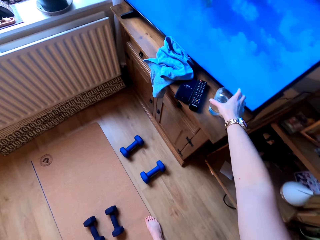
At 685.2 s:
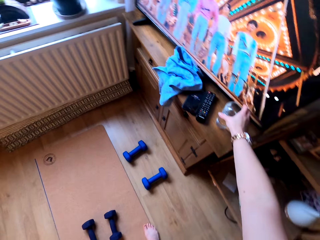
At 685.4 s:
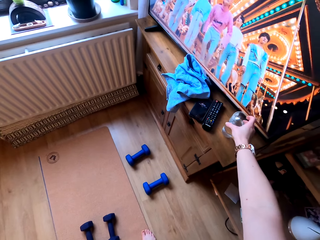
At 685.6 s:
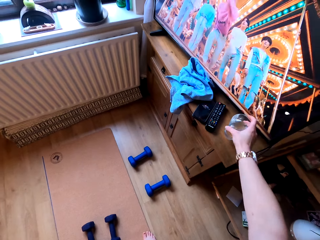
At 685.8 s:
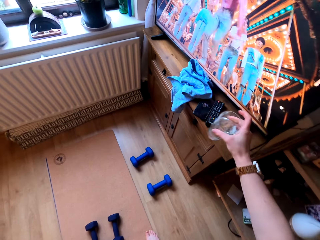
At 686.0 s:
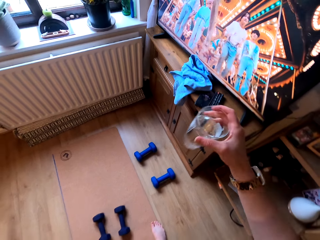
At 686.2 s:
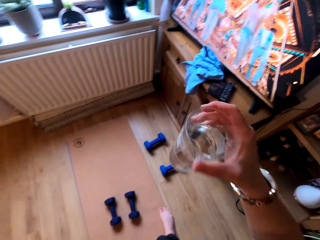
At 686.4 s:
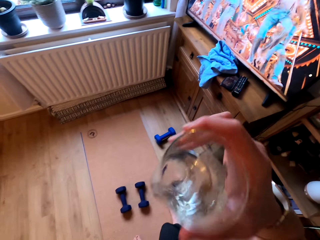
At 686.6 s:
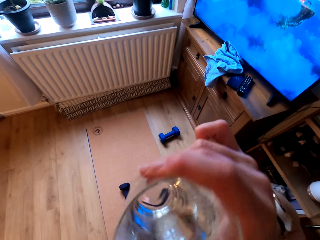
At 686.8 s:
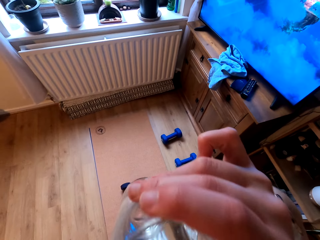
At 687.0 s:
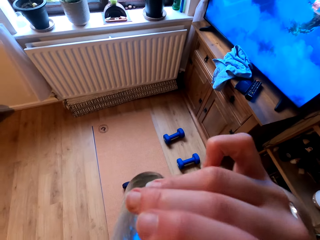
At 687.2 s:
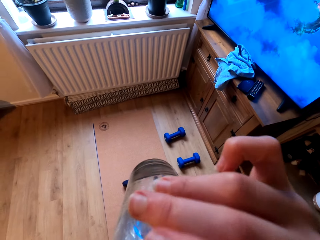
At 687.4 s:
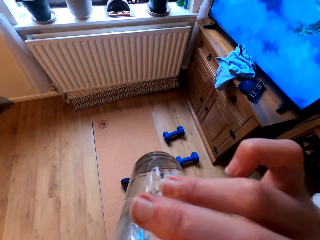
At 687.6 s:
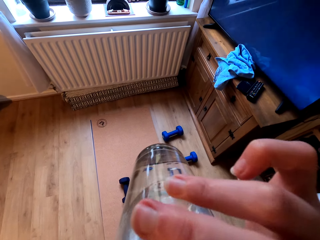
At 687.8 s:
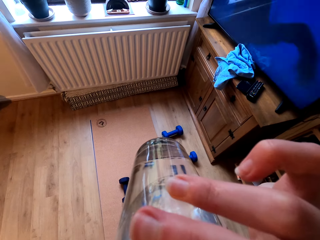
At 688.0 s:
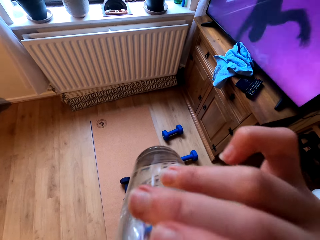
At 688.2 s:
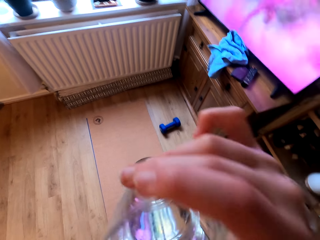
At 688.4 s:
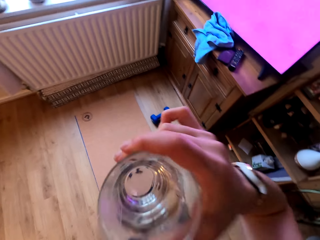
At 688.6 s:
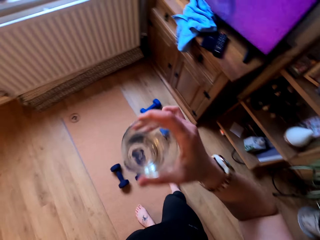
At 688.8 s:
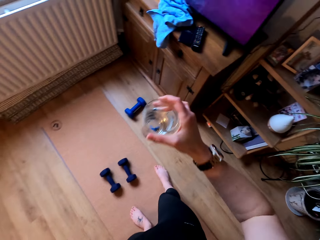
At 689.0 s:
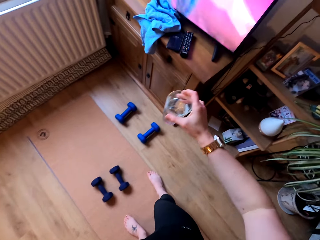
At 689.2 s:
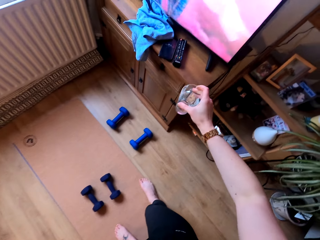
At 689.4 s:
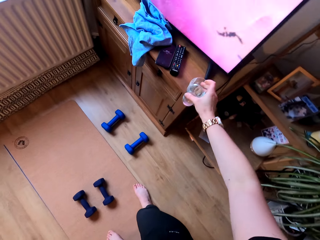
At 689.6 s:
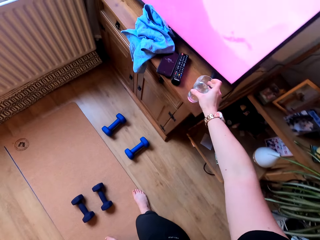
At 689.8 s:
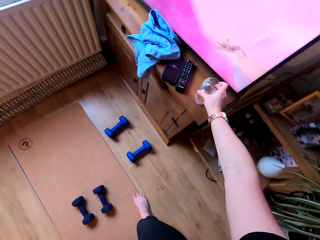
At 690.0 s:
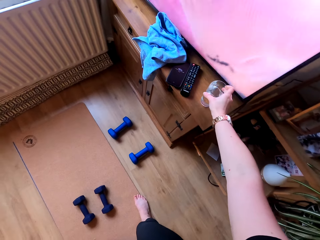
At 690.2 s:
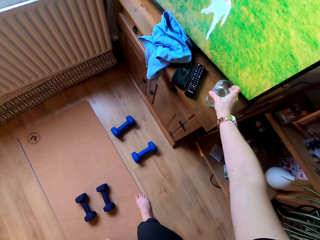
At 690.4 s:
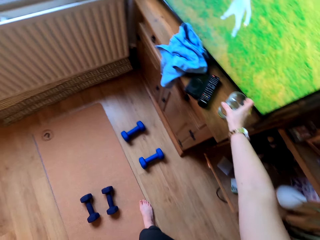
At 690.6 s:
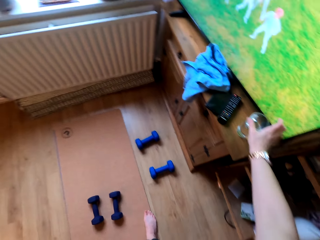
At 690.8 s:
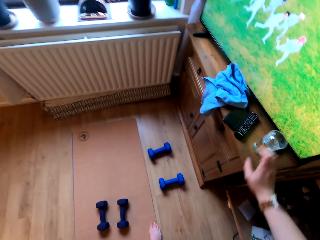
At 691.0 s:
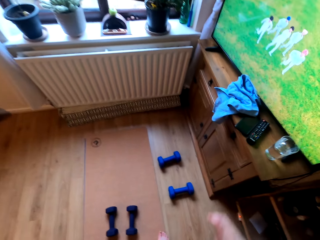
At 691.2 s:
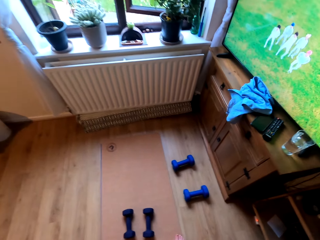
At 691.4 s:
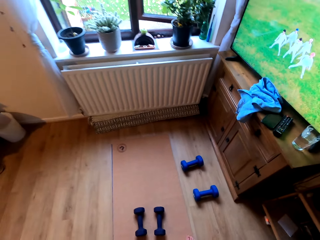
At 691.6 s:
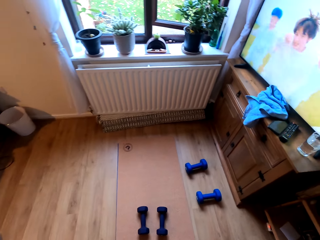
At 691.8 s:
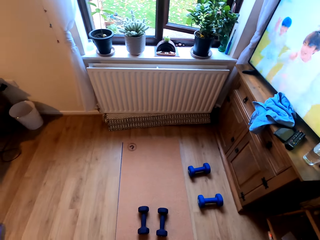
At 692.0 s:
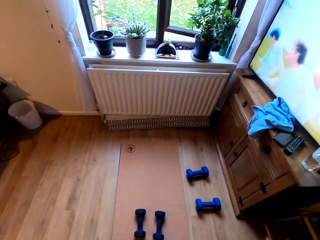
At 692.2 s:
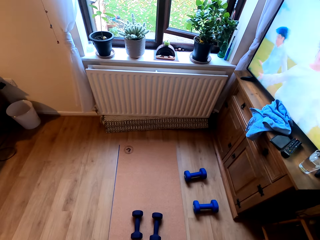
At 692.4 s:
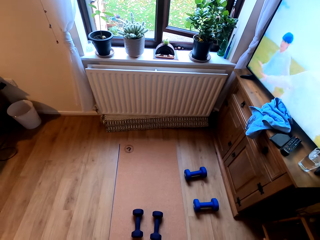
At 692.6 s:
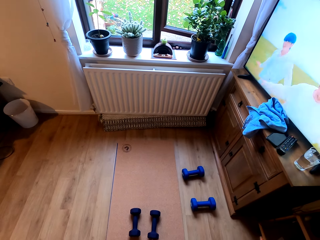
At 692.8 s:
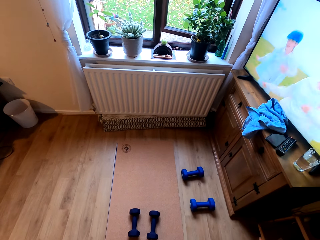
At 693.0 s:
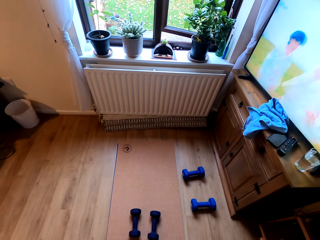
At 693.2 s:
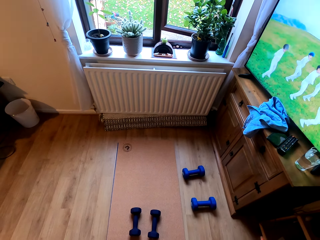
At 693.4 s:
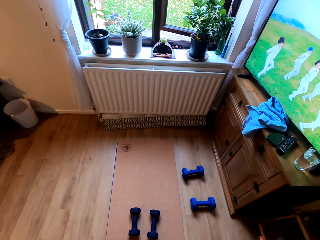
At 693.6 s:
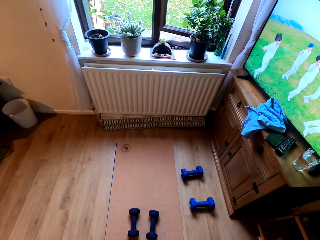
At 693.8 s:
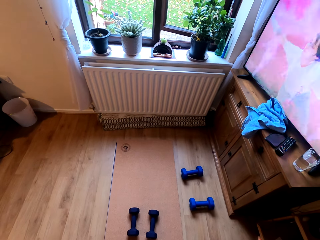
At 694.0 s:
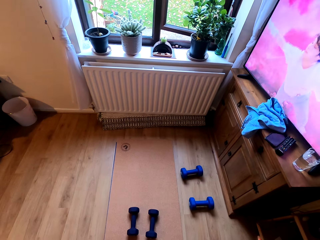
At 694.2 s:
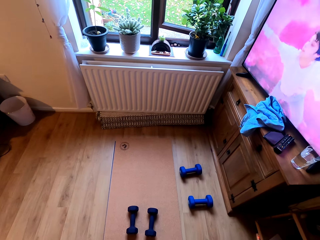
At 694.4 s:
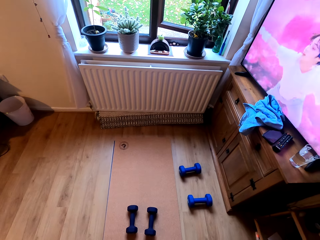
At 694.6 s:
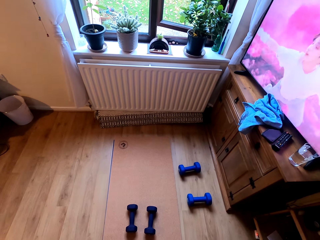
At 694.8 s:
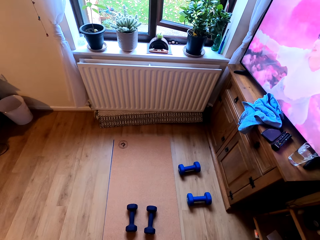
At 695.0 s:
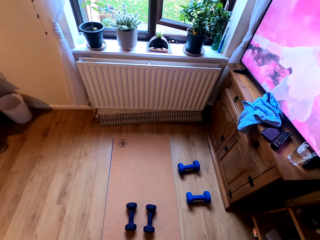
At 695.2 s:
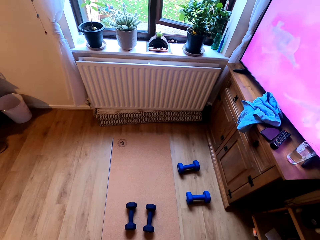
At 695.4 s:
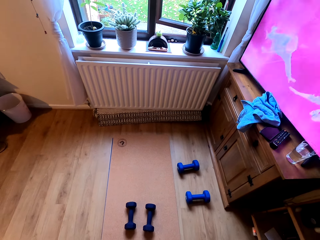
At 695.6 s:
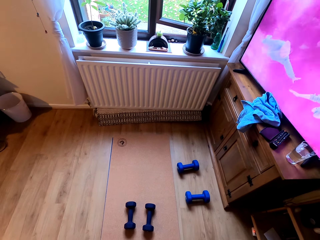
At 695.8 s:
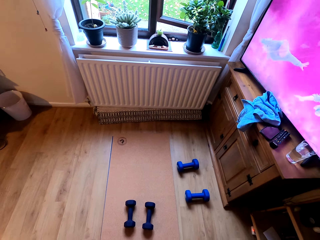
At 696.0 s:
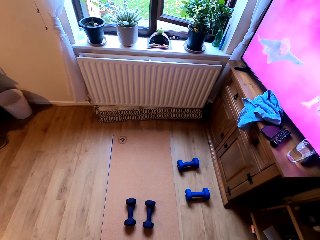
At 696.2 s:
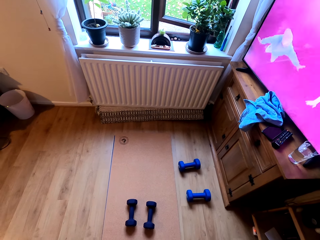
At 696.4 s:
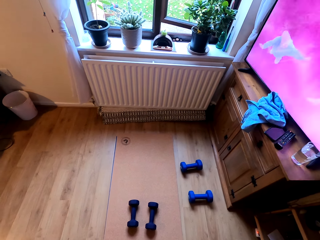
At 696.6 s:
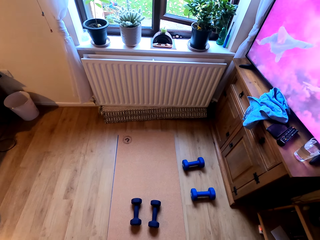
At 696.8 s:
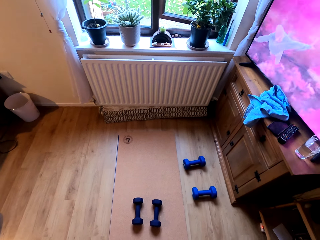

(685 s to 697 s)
The camera wearer picks a glass of water on a table. They drink water. They put the glass of water on the table. They look around.

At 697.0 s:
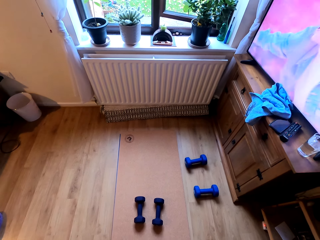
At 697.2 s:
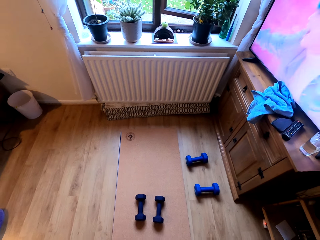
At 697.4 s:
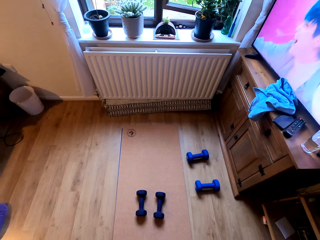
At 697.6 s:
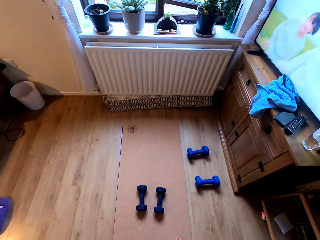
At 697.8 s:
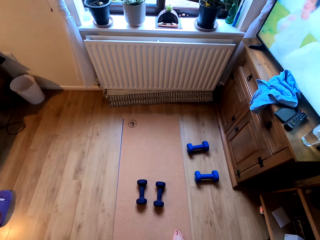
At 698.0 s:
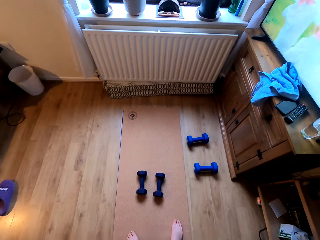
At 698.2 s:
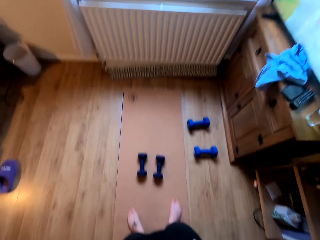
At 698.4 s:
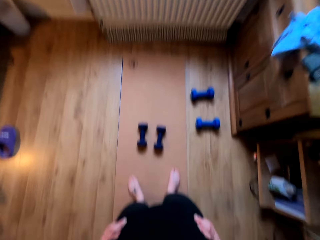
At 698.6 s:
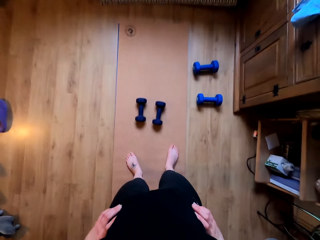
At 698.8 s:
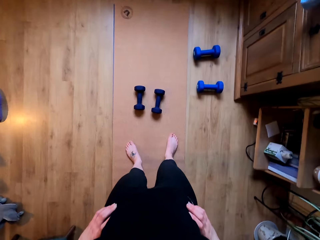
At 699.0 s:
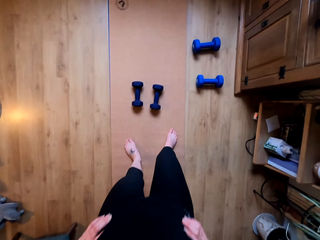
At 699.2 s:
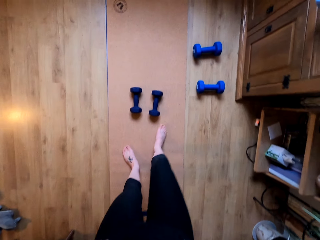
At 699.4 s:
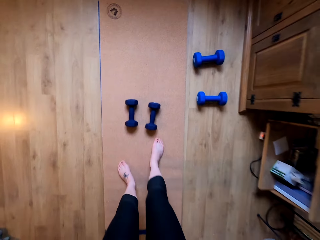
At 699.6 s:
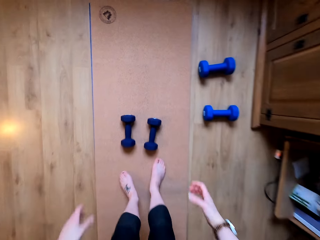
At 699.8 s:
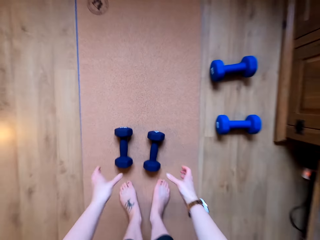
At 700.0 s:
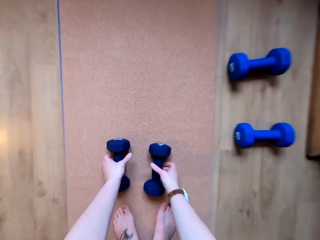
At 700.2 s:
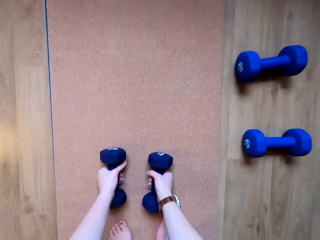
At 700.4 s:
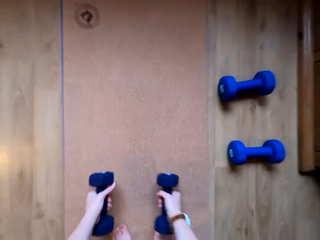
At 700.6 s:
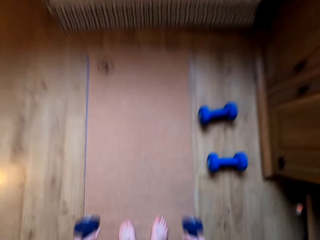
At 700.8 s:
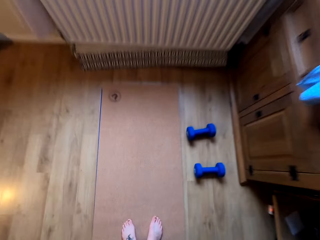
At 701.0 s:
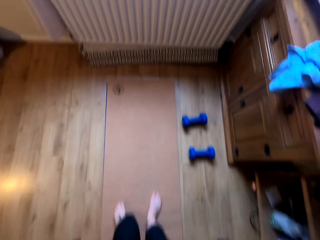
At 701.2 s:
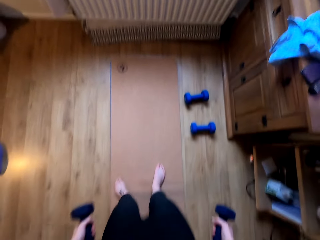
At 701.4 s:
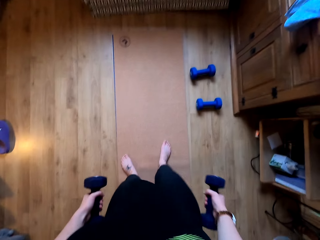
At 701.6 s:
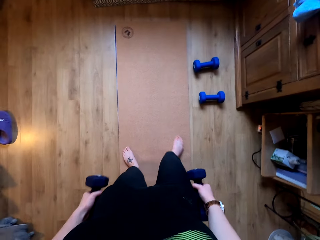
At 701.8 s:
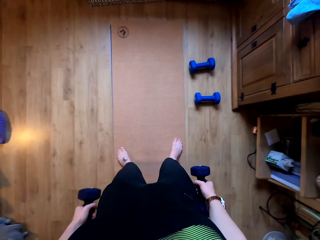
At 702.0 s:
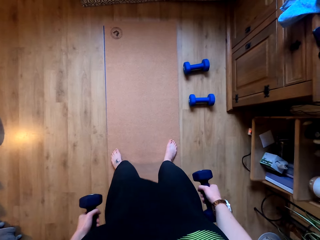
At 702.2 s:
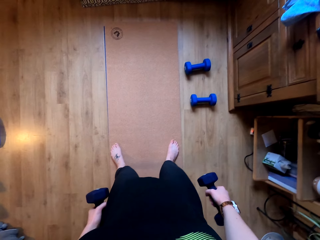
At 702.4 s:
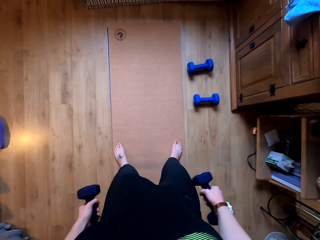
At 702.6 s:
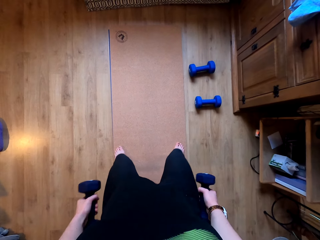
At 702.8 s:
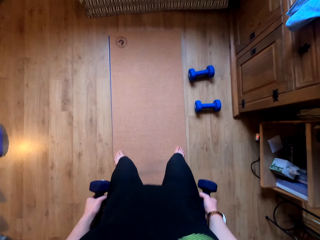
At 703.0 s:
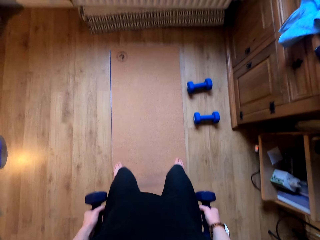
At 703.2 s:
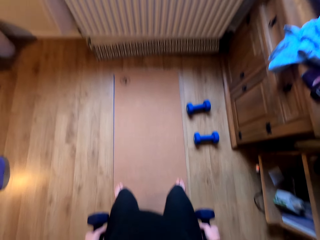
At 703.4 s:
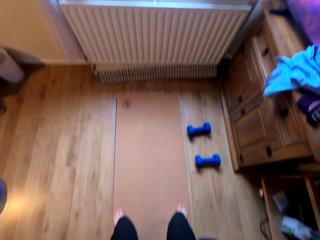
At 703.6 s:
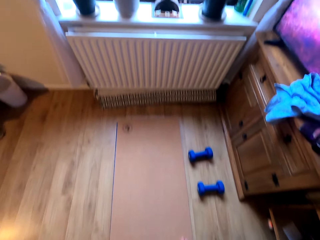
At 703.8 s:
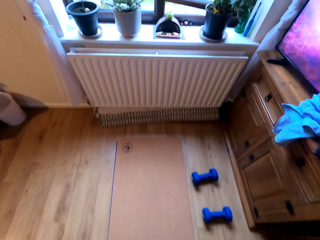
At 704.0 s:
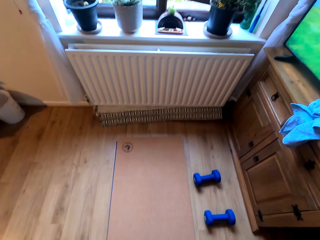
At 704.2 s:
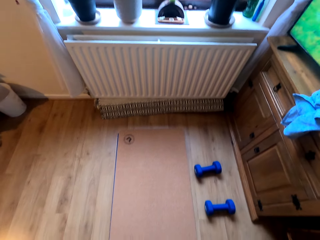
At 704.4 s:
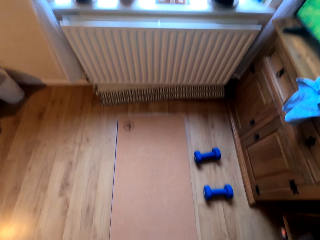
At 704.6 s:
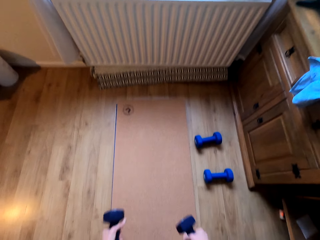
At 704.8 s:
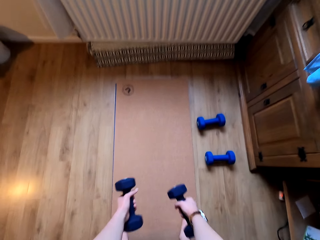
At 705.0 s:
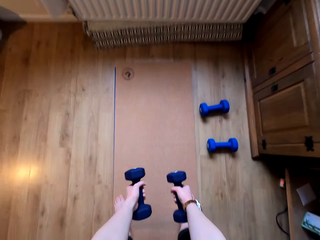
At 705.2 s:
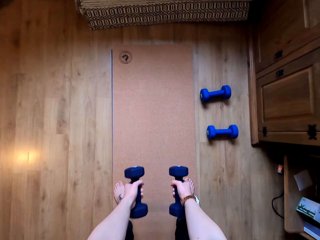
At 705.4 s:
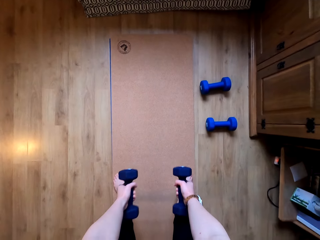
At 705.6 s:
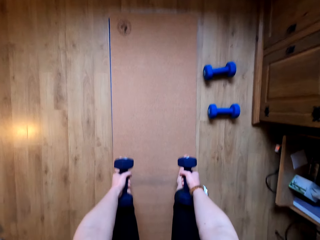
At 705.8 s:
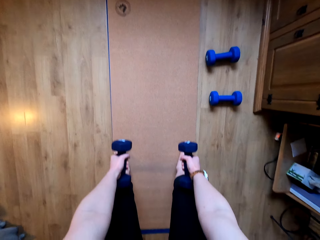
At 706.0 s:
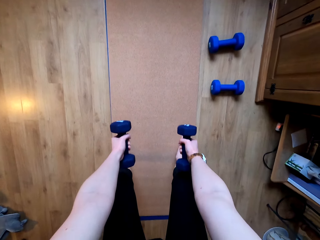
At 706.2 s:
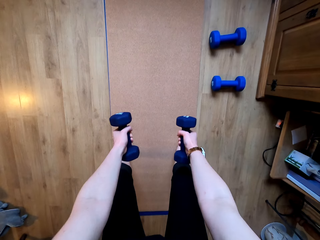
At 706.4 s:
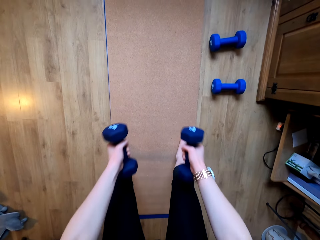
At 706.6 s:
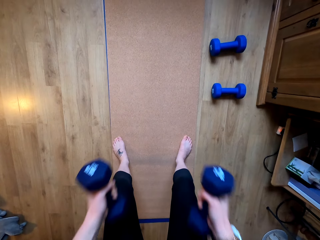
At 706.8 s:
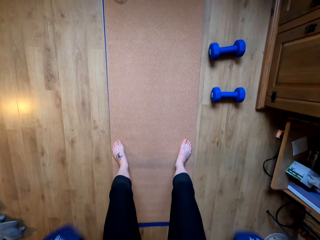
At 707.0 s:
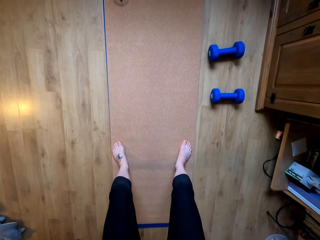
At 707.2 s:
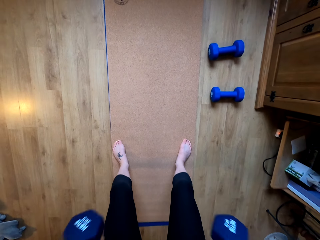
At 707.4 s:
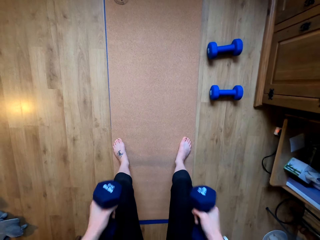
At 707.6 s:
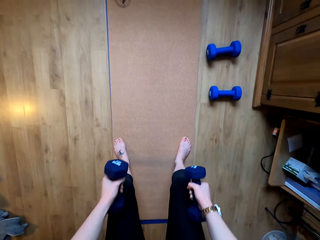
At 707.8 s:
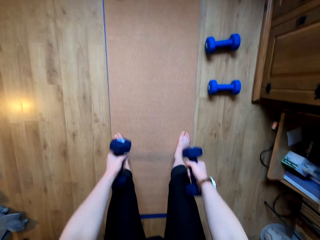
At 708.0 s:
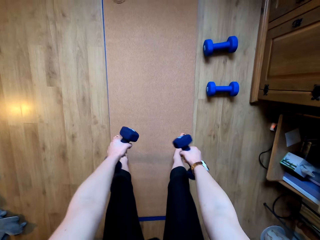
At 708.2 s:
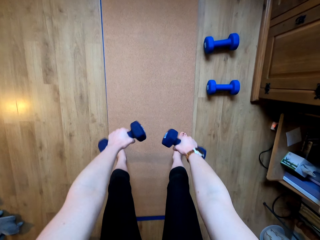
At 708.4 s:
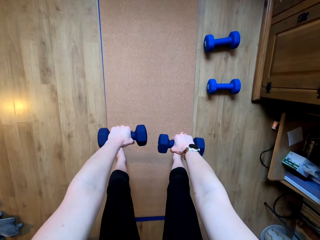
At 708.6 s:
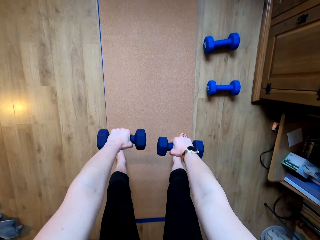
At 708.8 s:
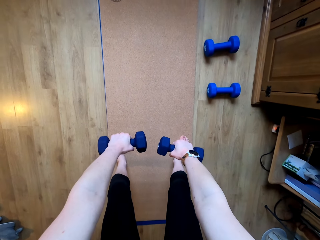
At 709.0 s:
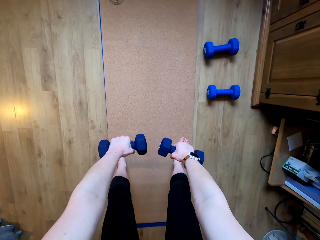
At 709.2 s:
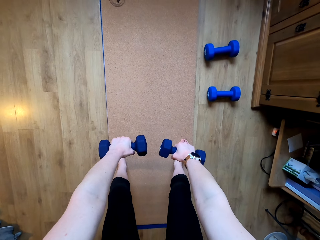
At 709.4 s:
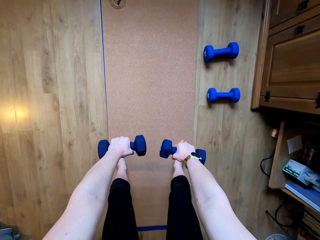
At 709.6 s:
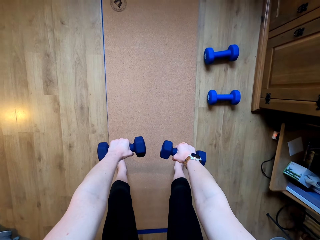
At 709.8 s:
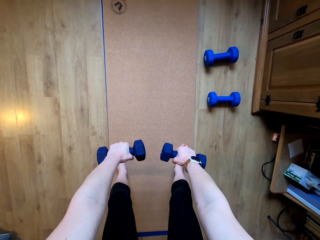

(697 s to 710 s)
The camera wearer picks the dumbbells on the floor. They lift the dumbbells. They do exercise. They straighten the hands.
